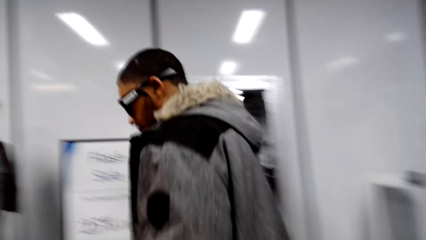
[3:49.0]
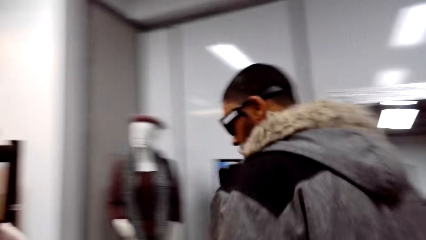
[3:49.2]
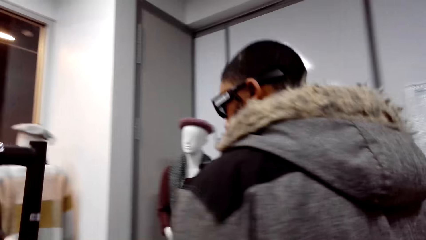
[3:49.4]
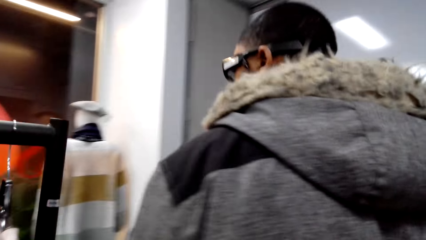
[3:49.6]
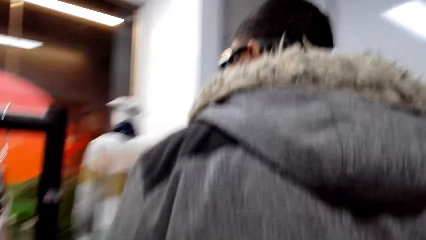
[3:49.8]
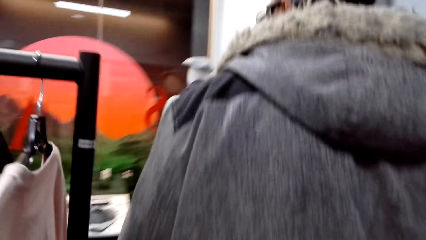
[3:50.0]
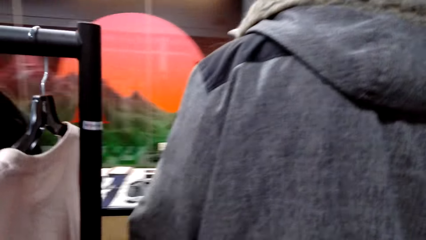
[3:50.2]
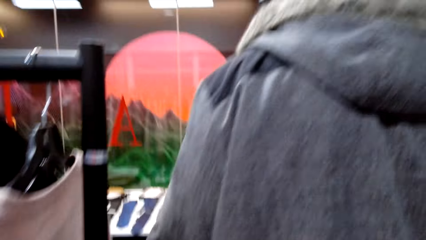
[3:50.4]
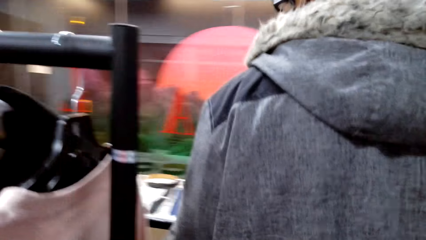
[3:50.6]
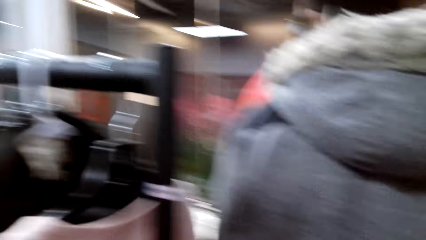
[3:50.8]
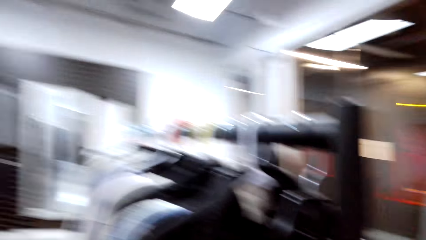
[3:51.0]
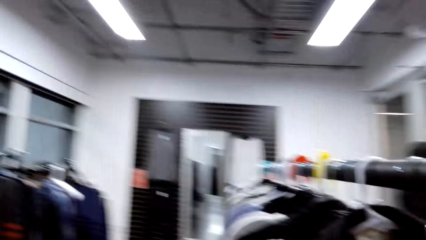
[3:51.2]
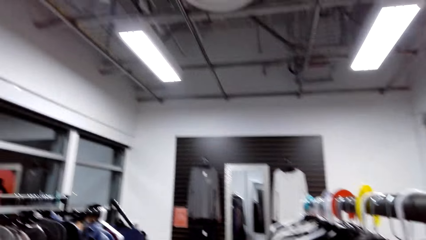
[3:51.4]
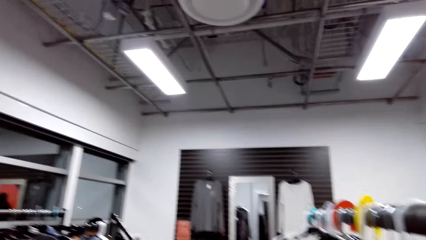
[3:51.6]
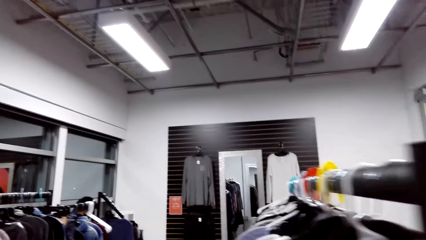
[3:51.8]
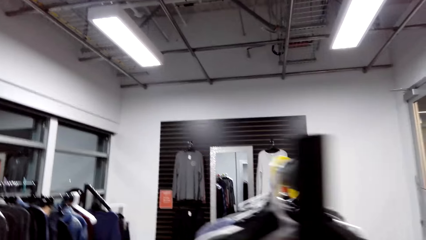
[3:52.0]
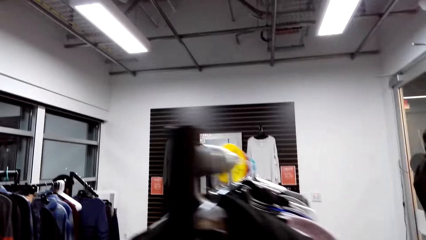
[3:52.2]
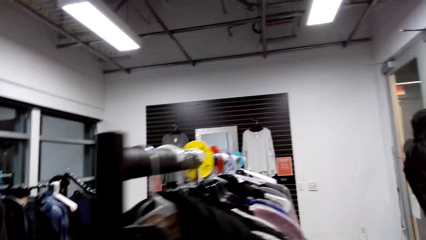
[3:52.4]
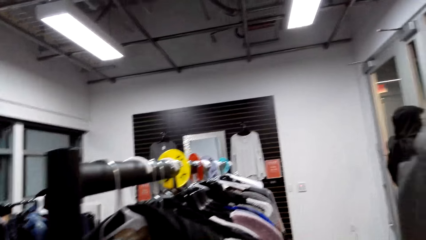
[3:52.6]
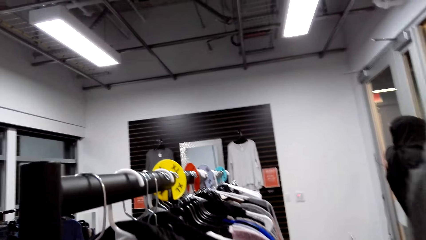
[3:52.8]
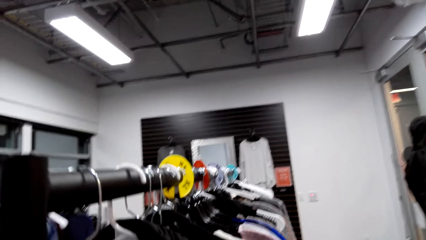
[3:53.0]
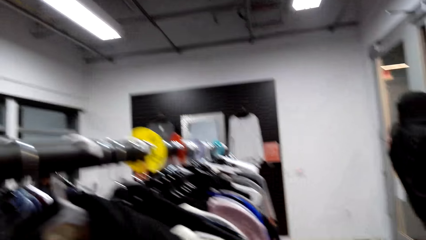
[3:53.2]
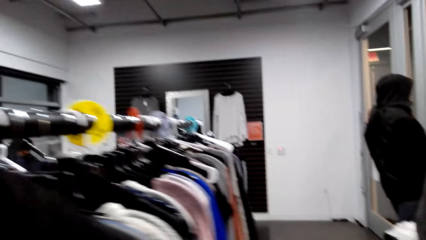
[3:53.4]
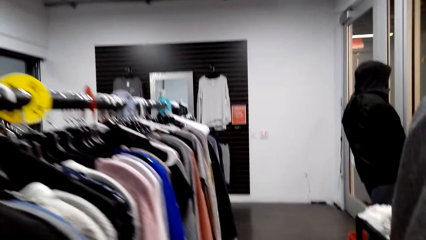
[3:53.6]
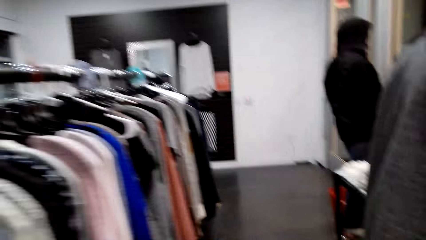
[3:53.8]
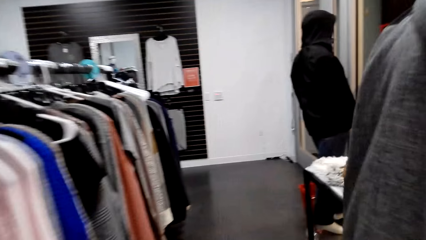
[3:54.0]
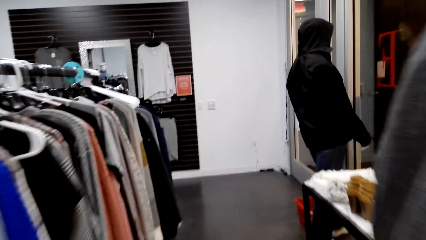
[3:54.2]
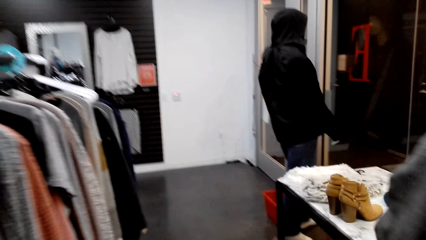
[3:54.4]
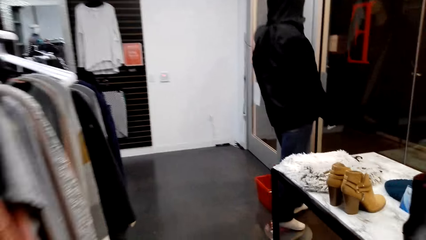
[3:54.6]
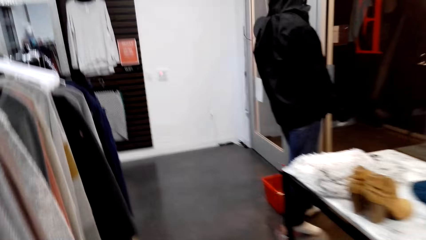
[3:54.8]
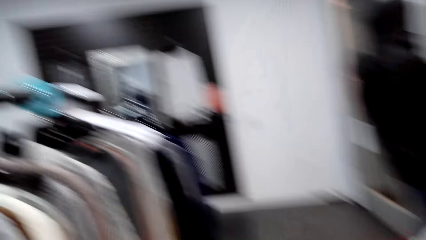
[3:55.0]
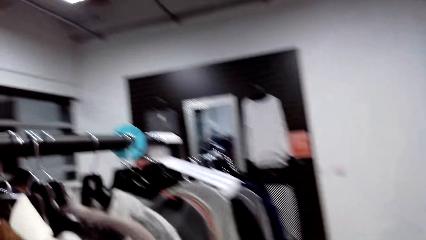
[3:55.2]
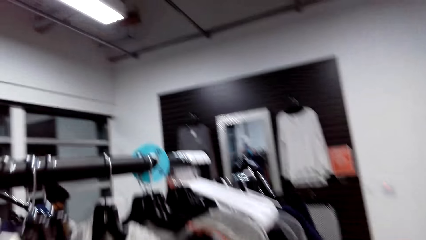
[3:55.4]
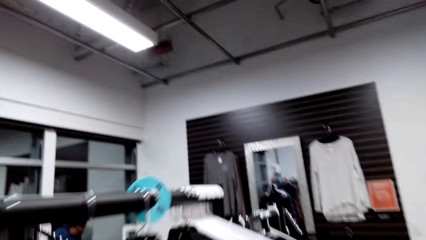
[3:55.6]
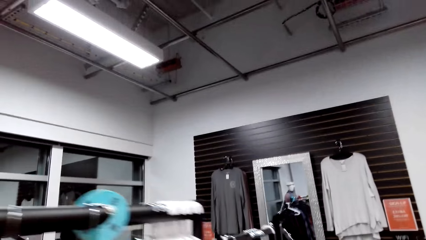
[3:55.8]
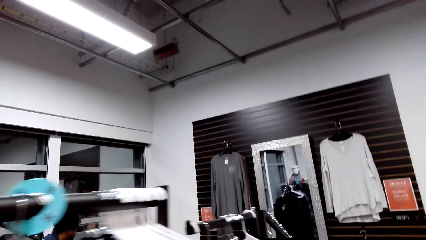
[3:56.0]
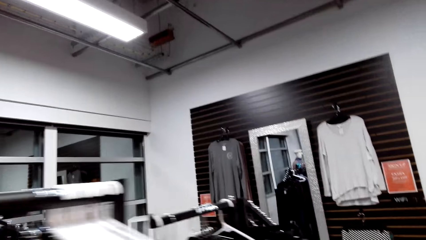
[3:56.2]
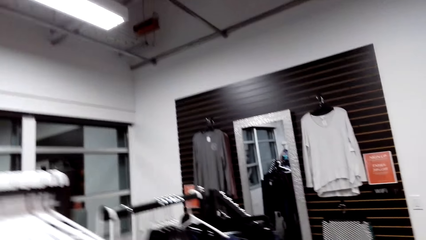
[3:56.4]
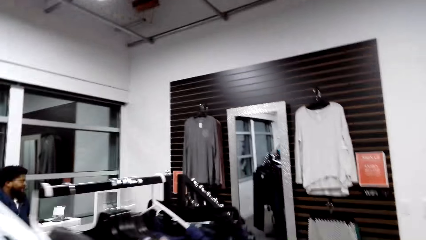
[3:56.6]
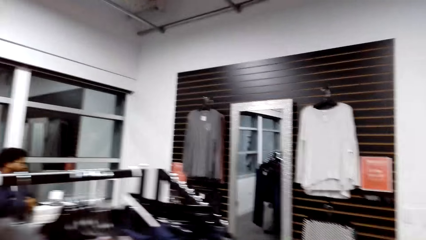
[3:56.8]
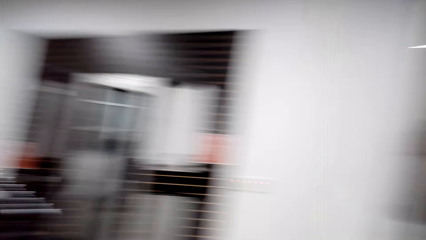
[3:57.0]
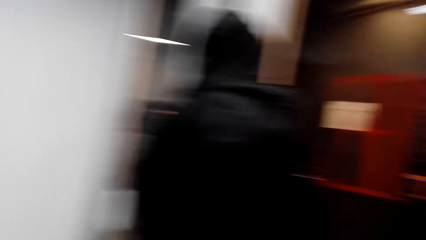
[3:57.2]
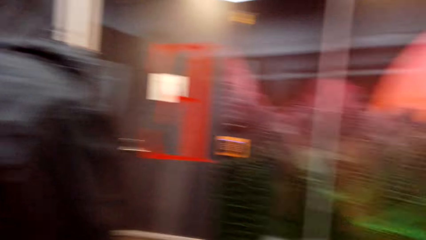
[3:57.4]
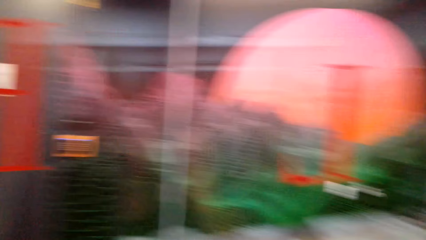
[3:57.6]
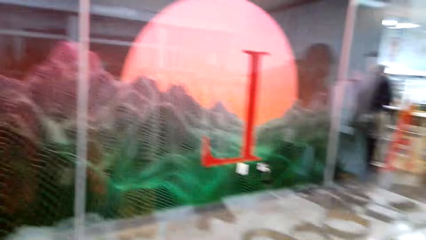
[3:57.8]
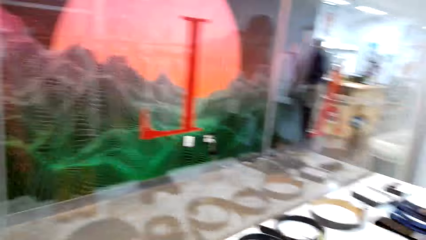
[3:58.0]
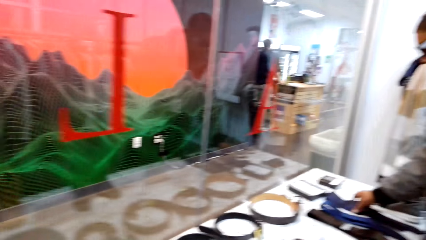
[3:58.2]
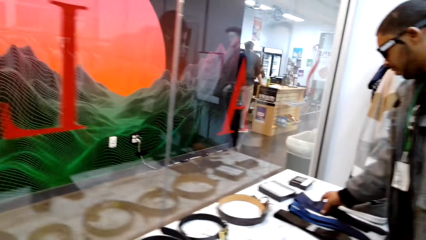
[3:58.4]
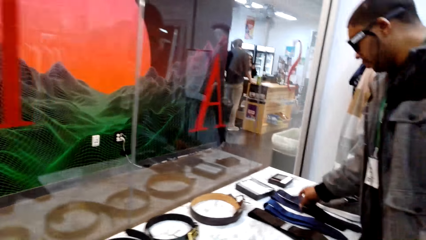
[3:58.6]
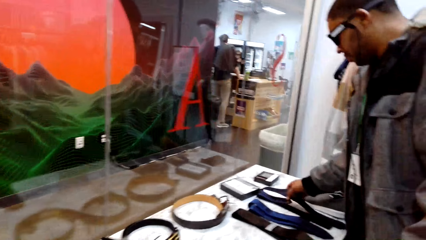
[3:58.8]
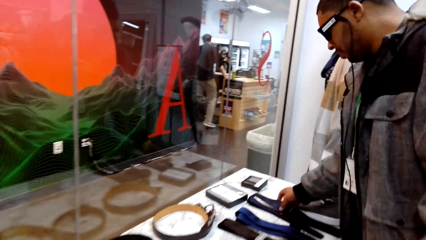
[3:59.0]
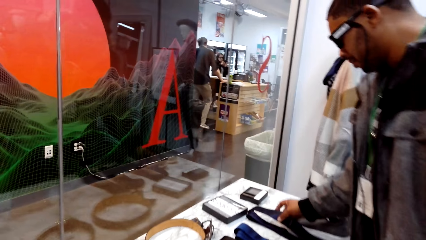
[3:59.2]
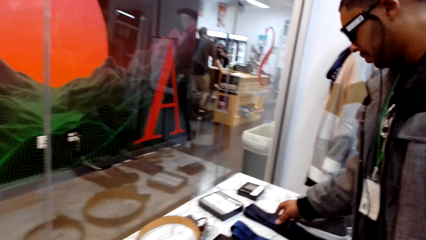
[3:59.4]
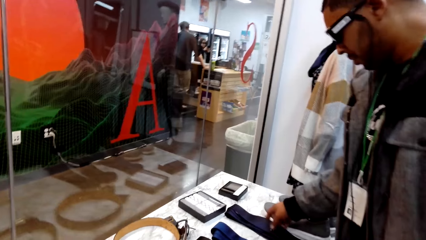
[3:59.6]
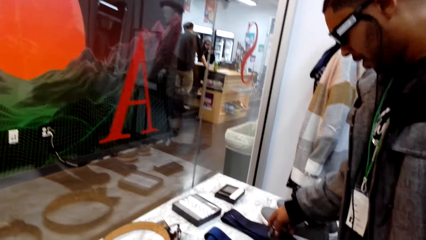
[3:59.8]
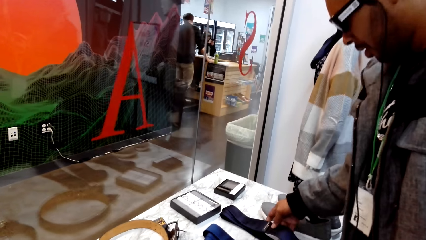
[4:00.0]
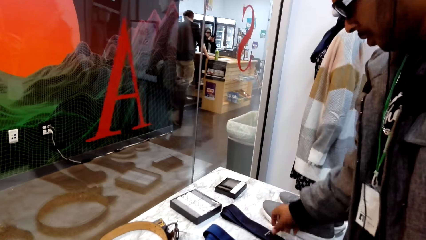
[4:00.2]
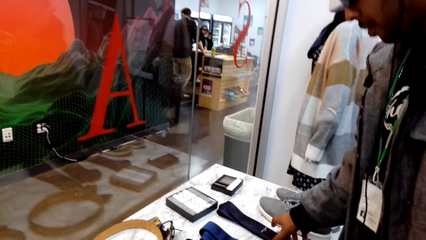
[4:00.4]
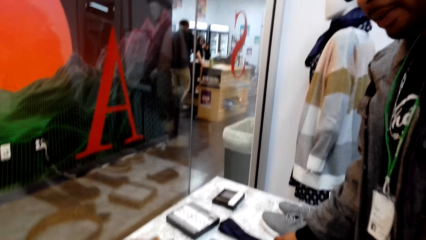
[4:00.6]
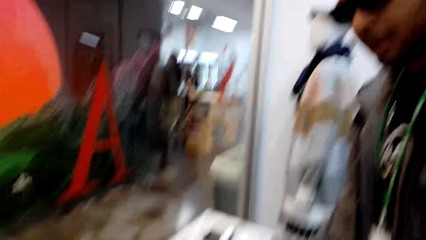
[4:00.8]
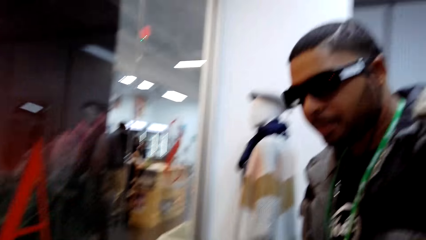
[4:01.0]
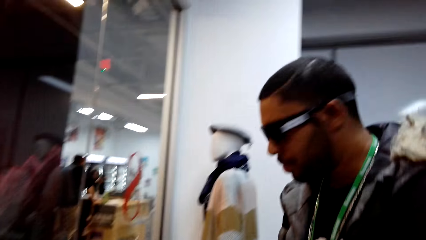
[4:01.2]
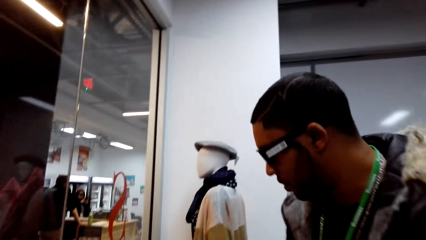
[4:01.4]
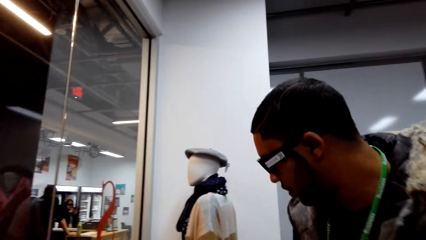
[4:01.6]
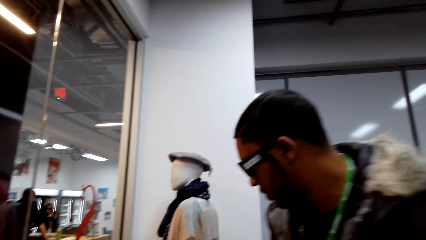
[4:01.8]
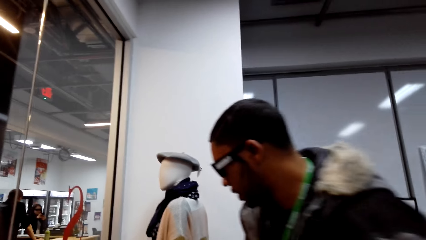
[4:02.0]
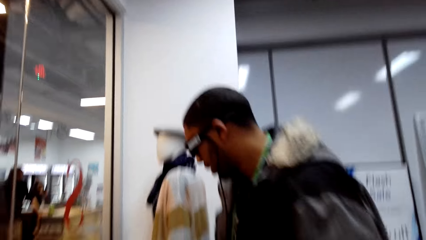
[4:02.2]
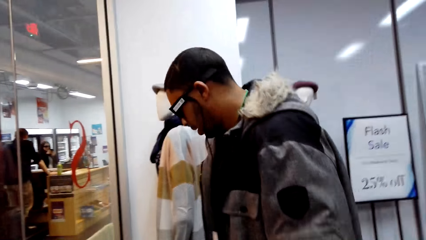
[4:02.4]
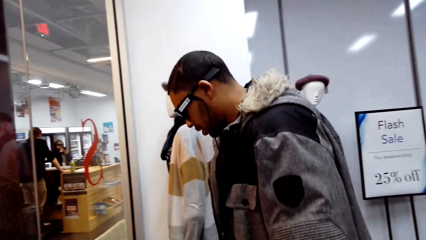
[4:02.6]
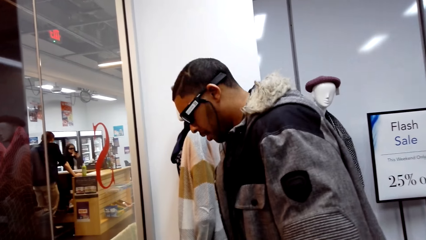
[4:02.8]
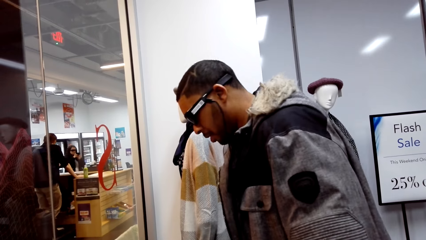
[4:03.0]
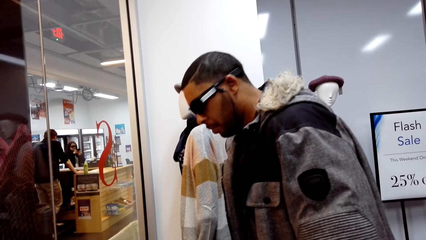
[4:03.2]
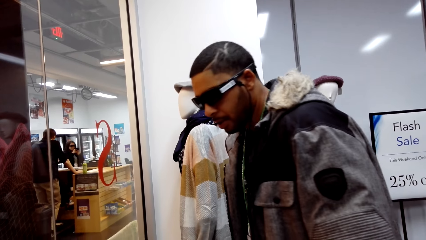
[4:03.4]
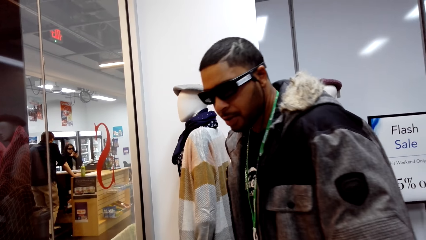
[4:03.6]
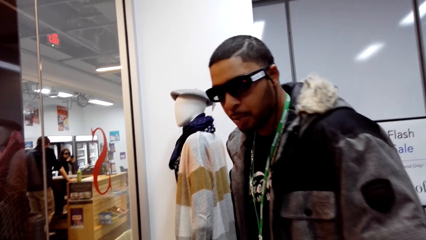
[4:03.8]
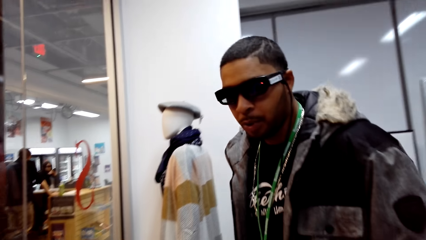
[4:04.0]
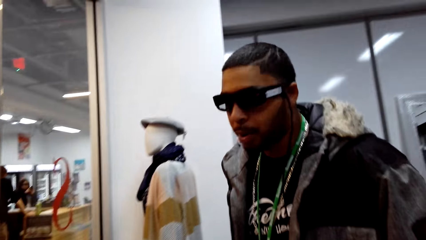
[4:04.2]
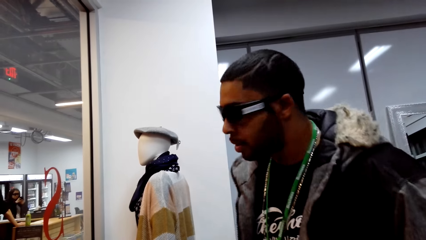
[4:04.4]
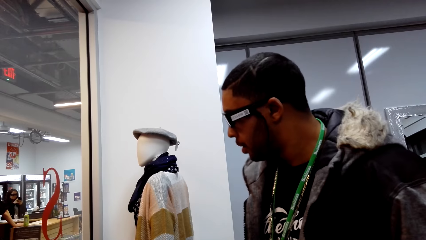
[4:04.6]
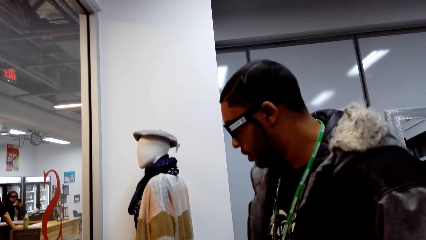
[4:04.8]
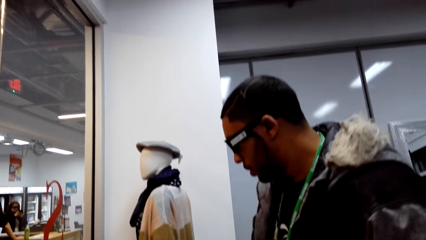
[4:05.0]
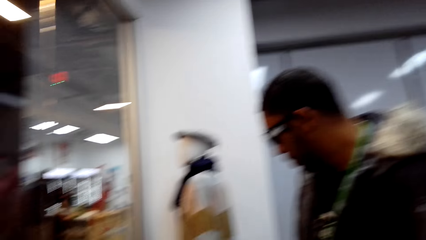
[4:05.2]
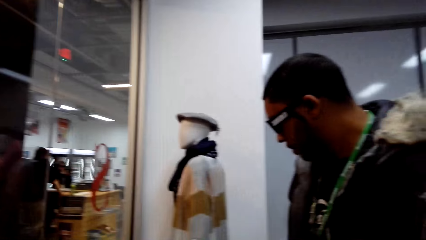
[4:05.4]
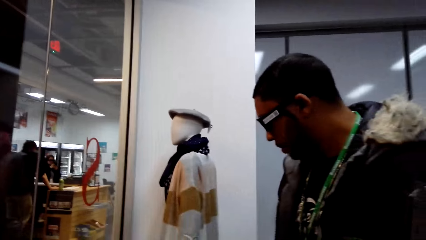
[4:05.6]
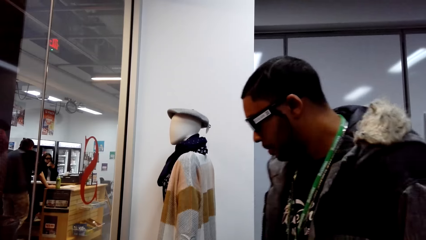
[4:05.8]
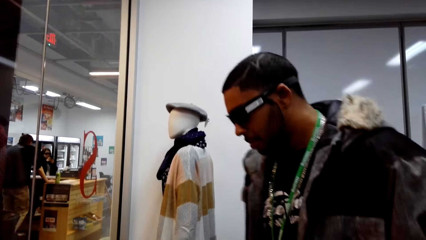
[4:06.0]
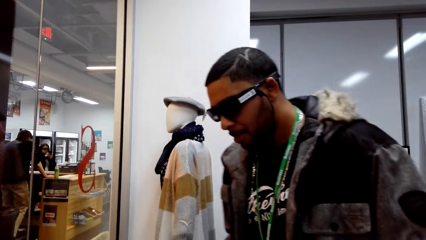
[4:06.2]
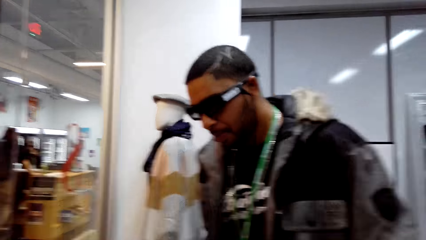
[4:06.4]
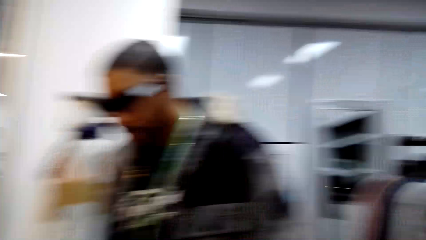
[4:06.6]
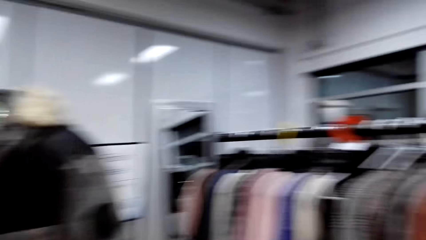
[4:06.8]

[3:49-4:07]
The camera wearer looks around. They walk around the clothes store. They talk to a man. The man points at a belt. The man talks with the camera wearer.
